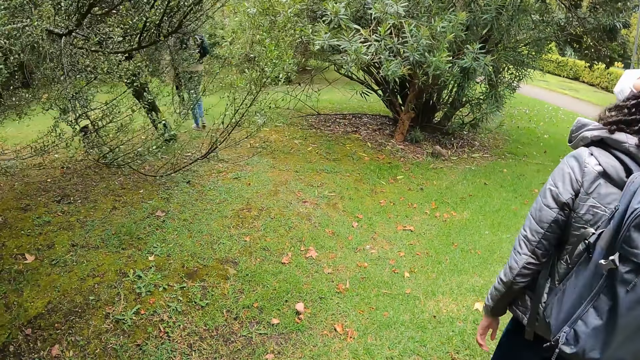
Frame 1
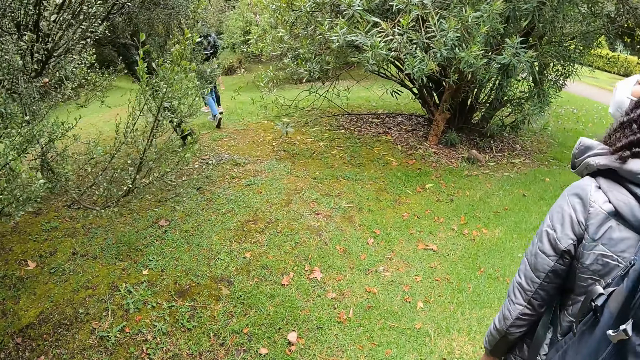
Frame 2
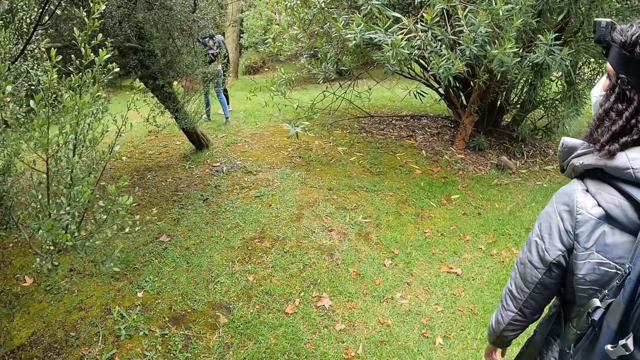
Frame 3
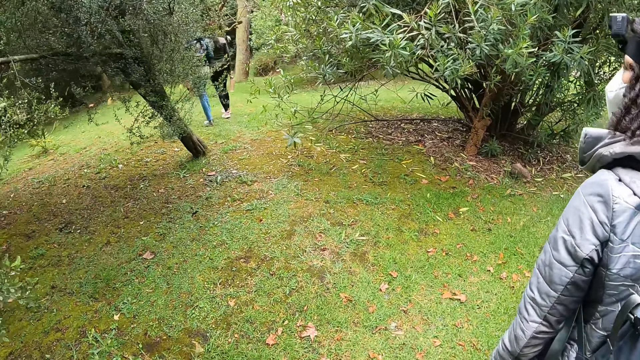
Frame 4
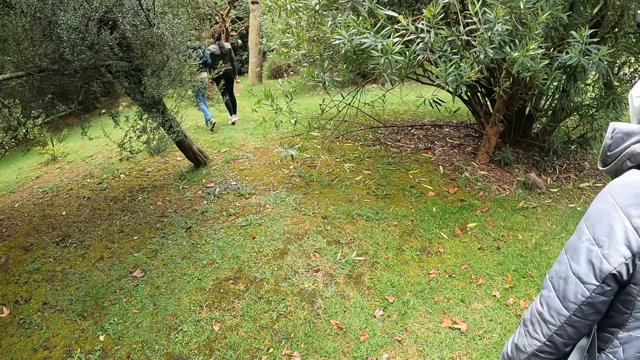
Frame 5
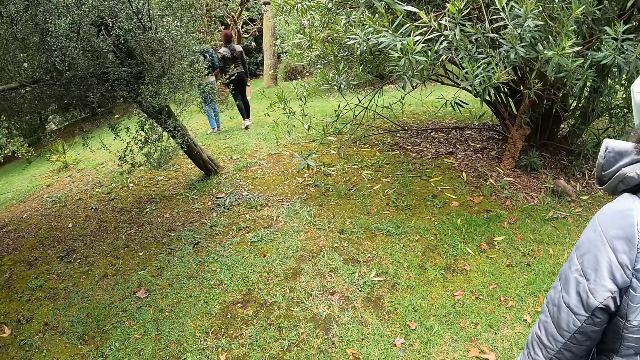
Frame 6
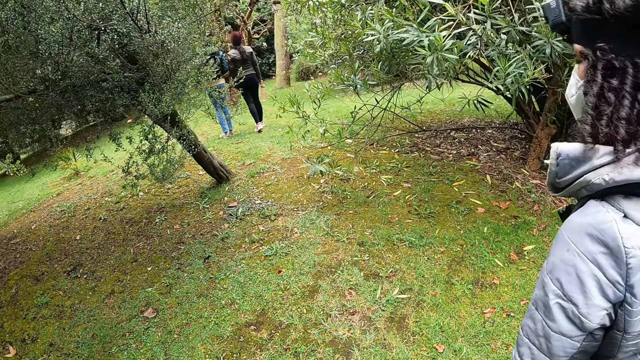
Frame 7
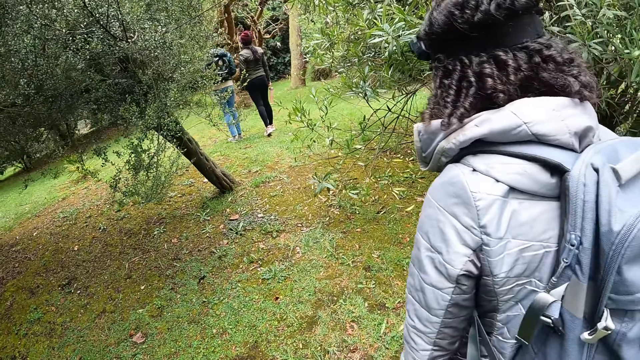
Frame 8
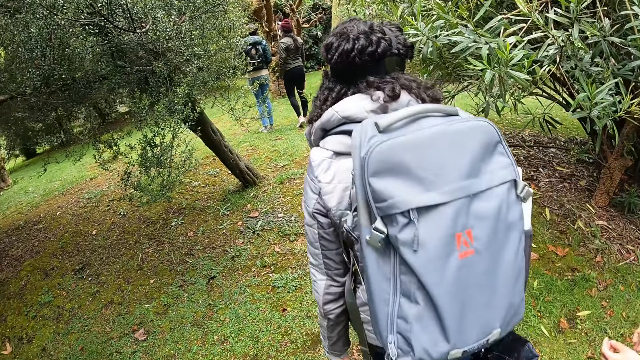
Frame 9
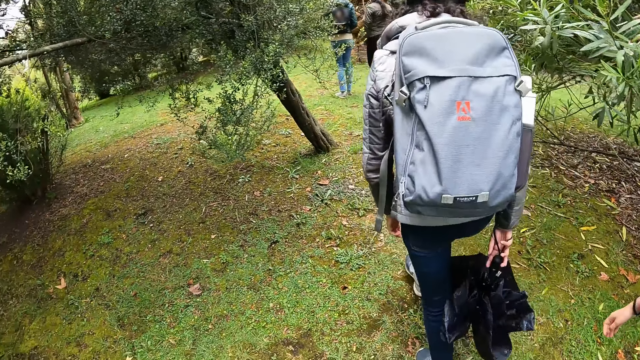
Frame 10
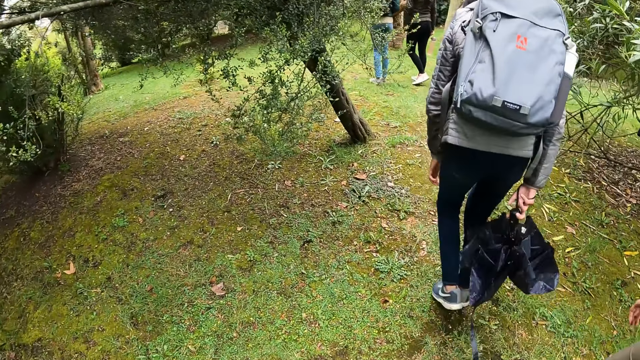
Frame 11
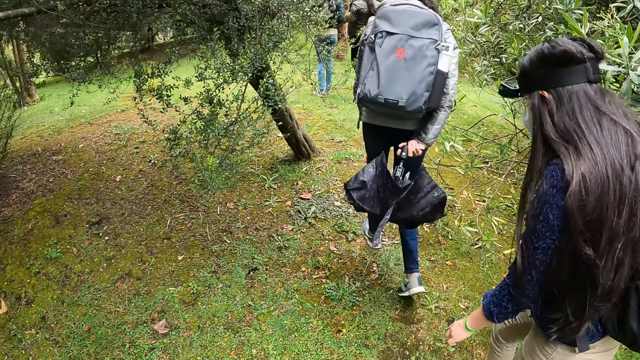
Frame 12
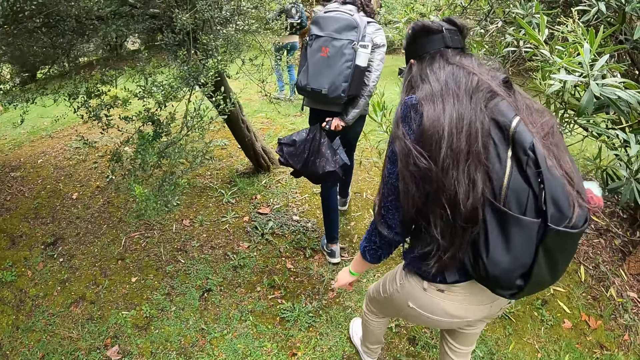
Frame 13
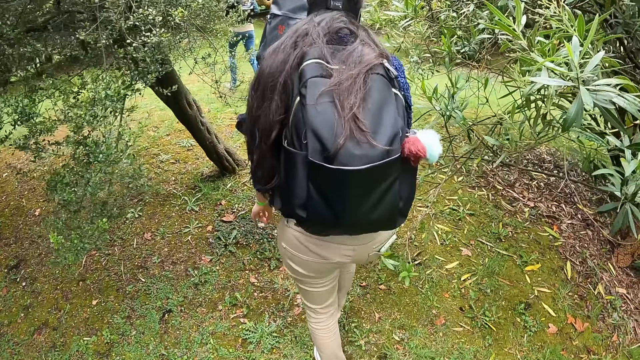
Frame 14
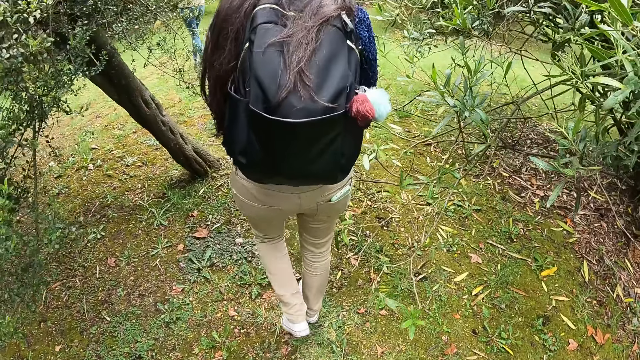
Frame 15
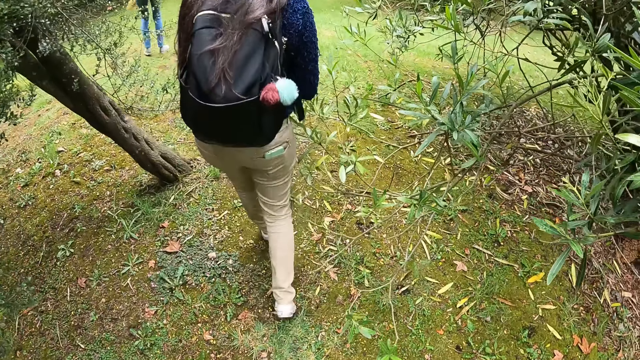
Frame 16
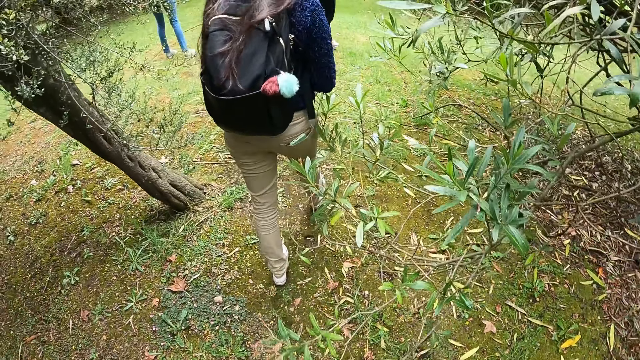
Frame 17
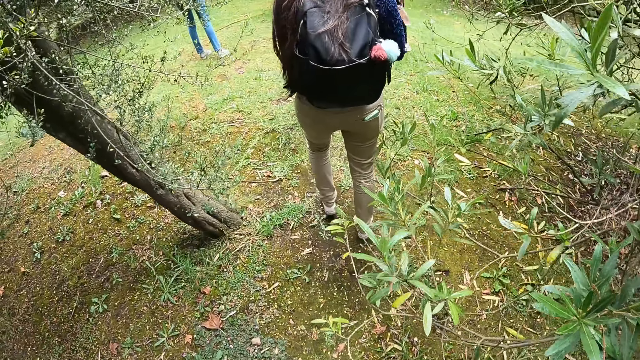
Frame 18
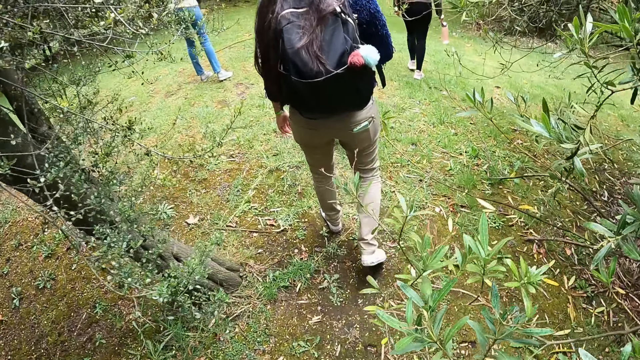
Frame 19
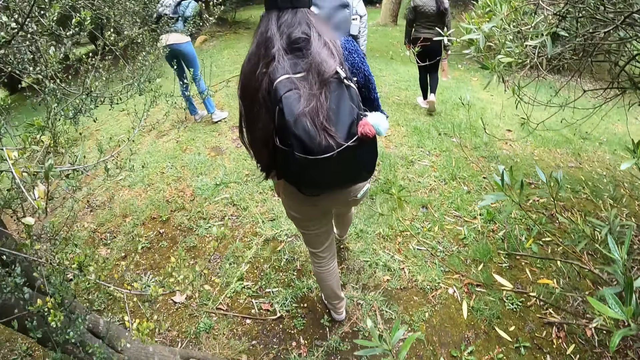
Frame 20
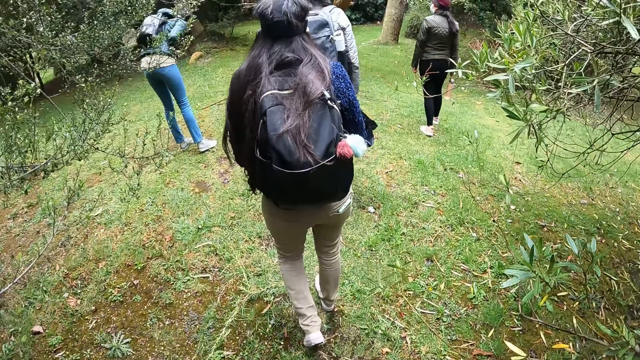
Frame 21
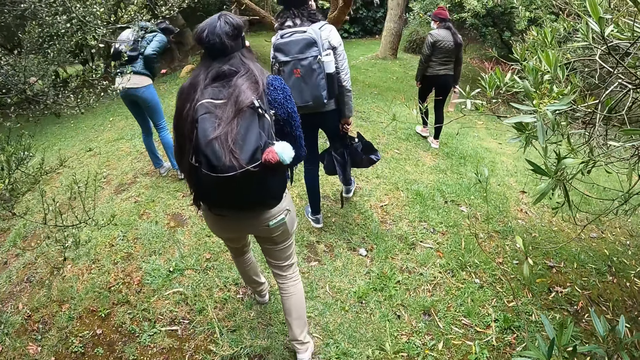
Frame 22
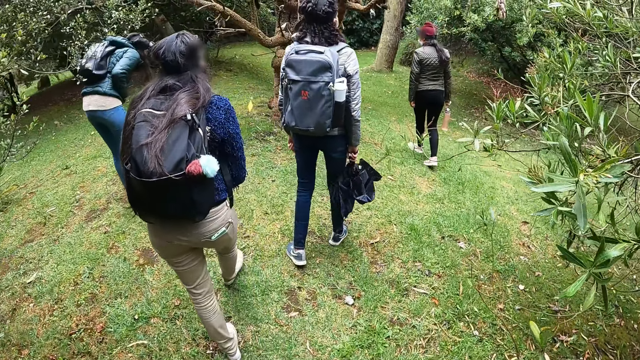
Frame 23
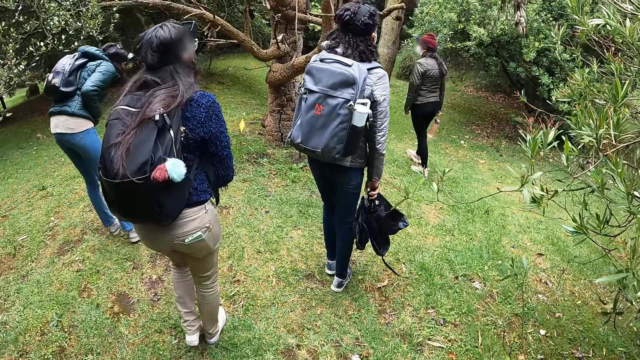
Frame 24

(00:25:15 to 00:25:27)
The camera wearer looks at the tree.

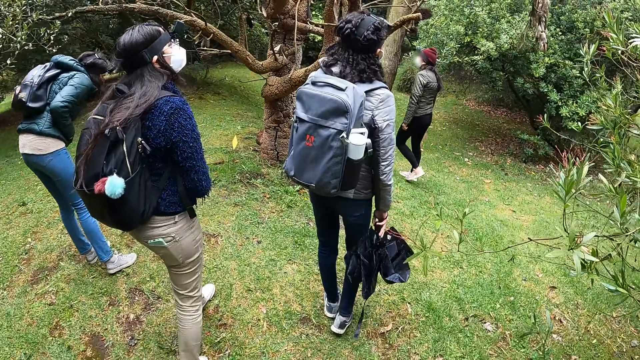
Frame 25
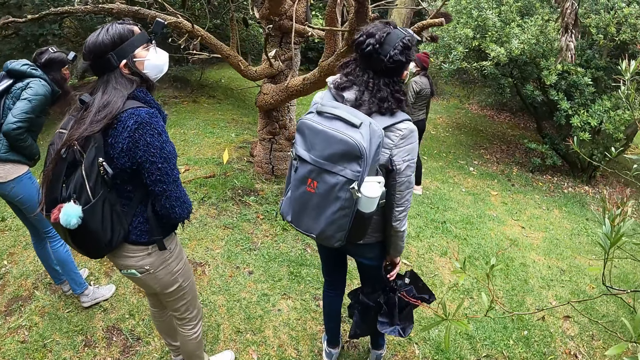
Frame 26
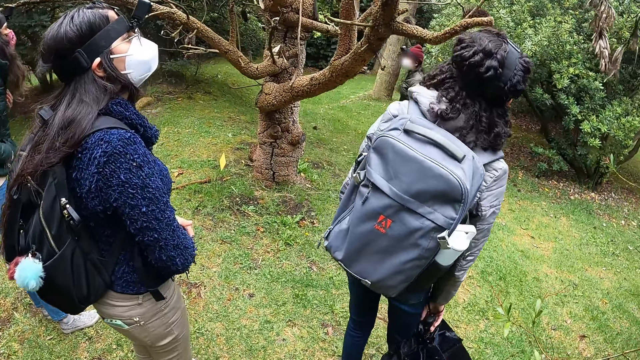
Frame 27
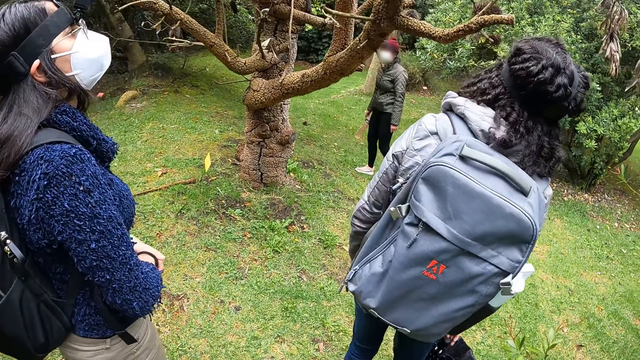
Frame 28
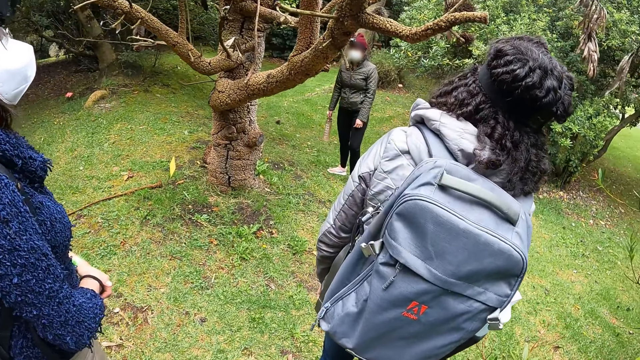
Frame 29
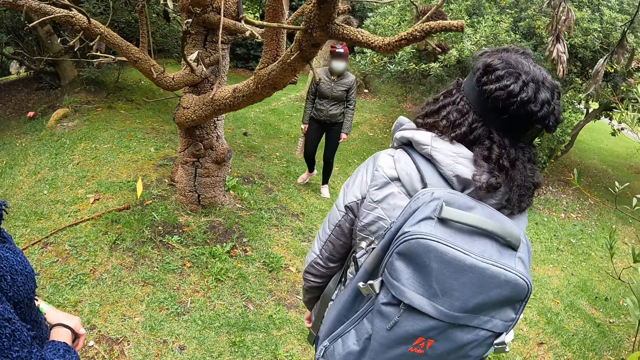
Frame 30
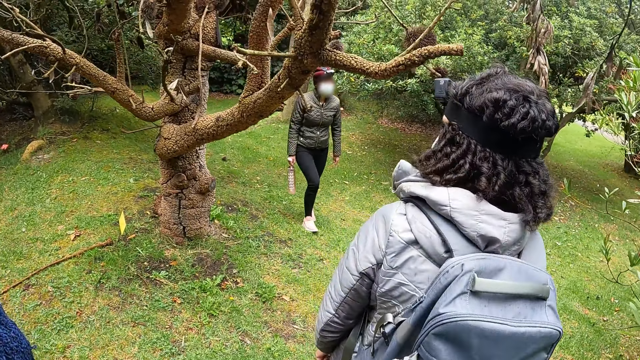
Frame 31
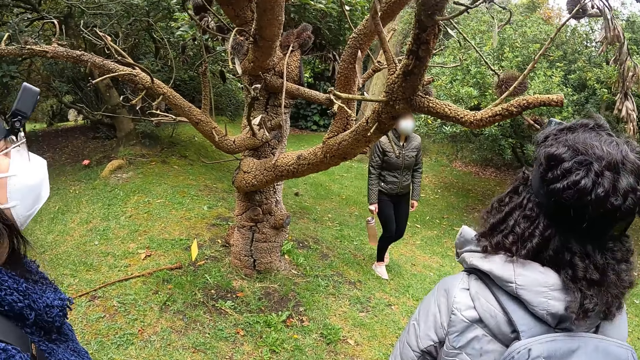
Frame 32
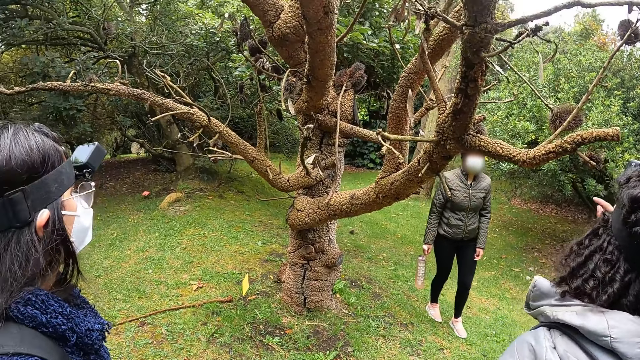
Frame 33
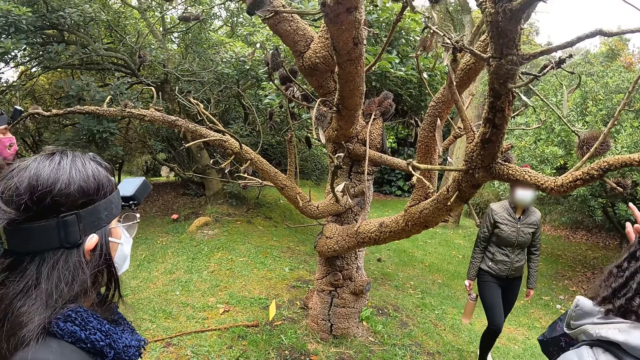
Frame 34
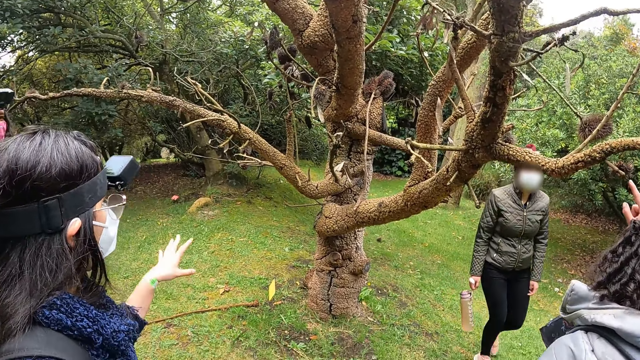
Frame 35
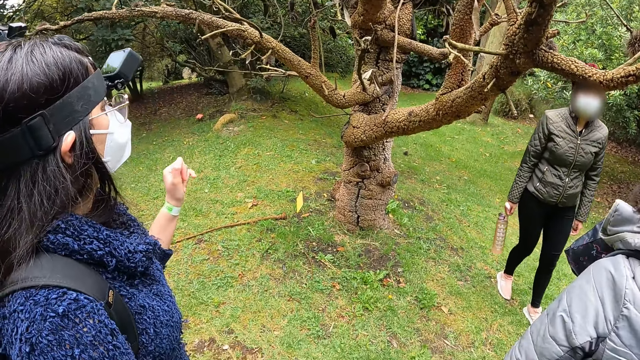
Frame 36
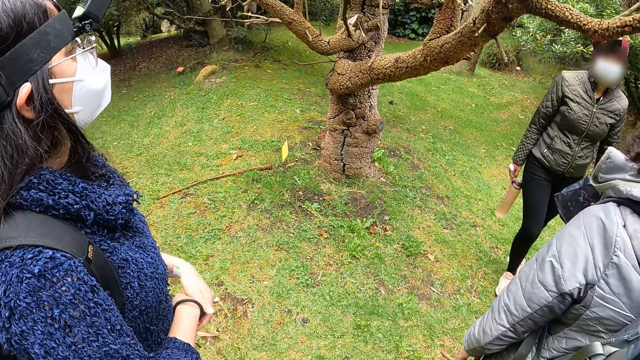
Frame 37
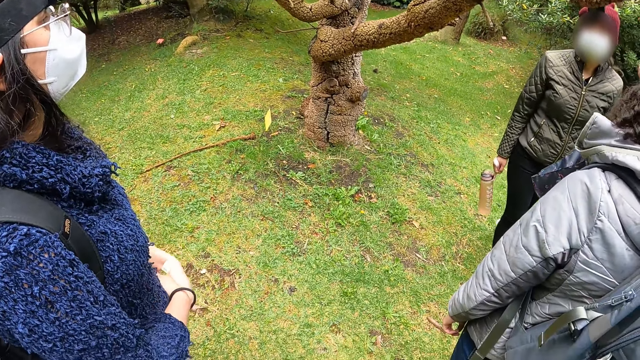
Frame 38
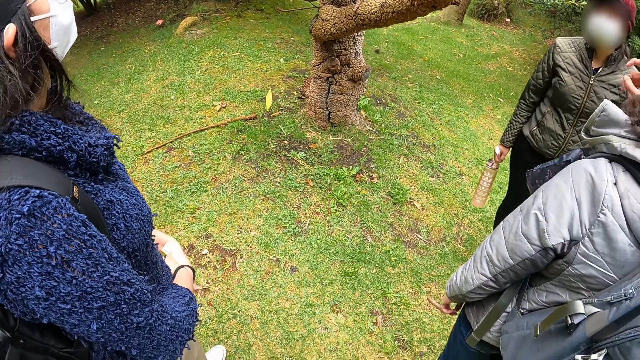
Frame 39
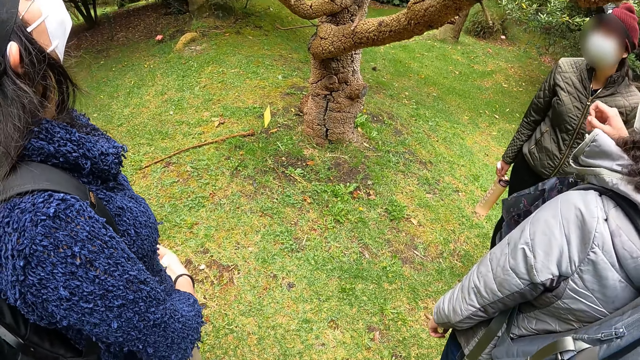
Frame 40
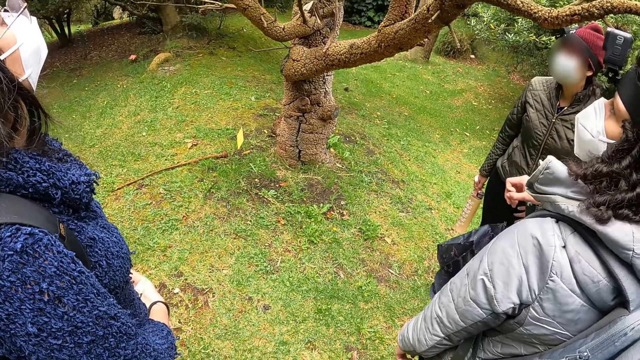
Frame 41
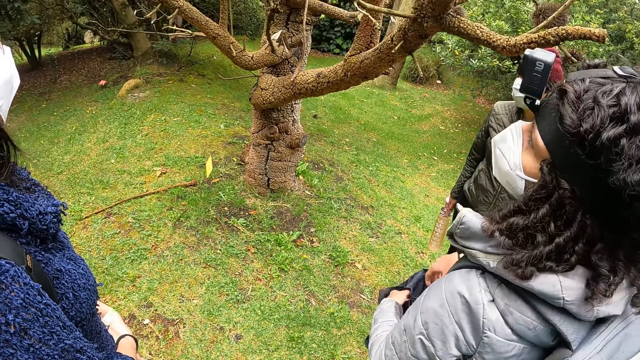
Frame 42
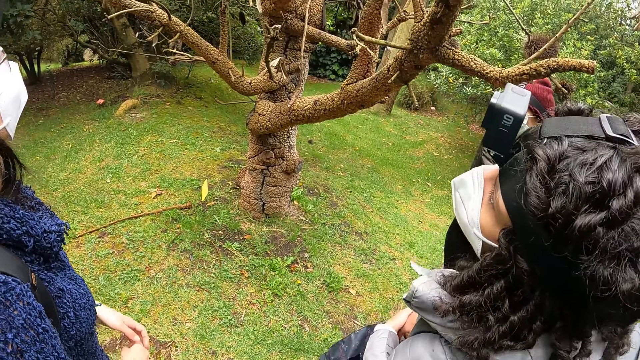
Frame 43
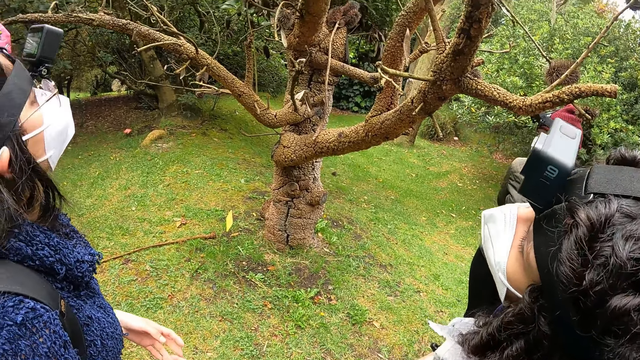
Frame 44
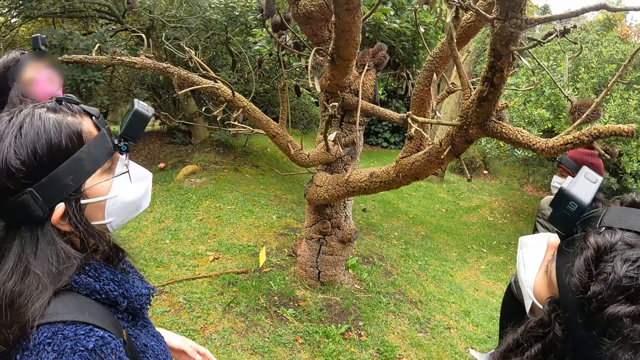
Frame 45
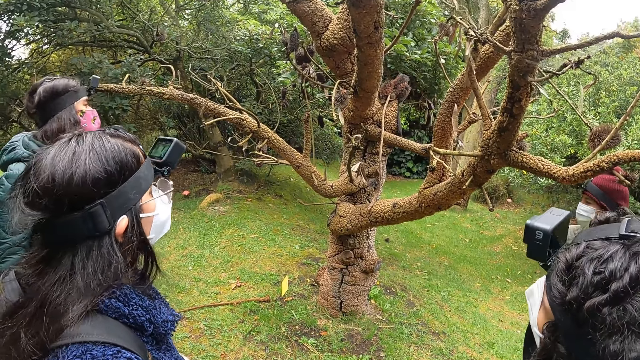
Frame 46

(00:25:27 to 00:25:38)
A woman interacts with the camera wearer, another woman, a third woman, and a fourth woman. The first woman gesticulates with her left hand. The second woman points at the tree. The second woman interacts with the camera wearer, the first woman, the third woman, and the fourth woman. The first woman moves the left hand.
